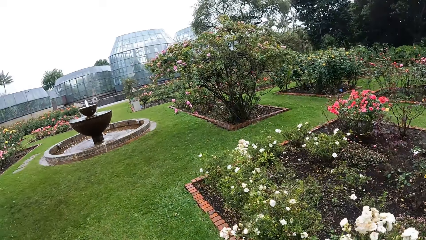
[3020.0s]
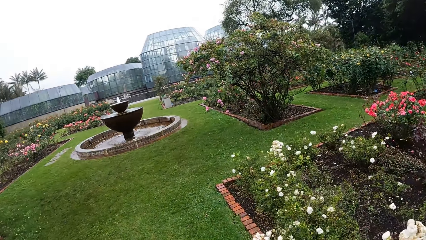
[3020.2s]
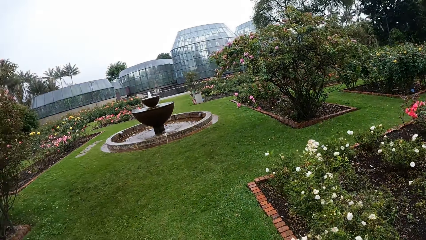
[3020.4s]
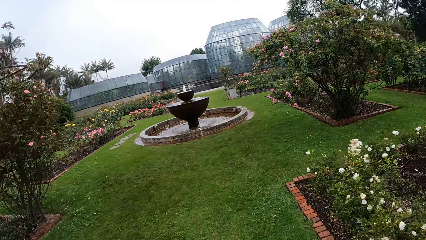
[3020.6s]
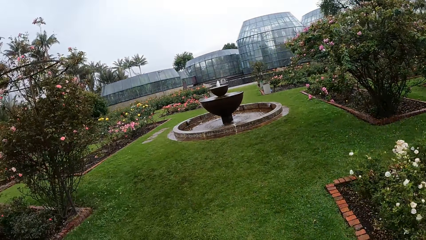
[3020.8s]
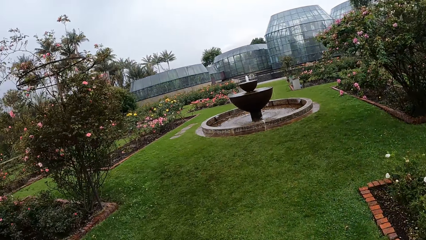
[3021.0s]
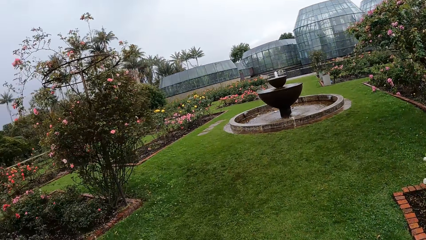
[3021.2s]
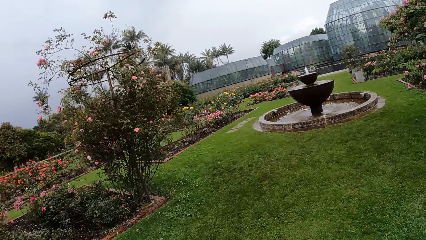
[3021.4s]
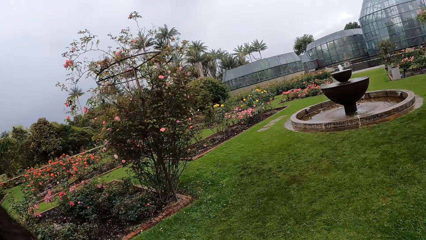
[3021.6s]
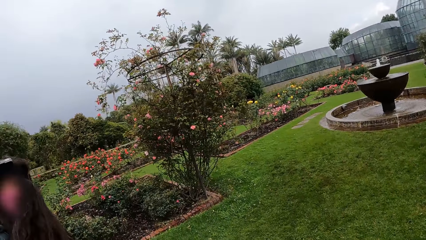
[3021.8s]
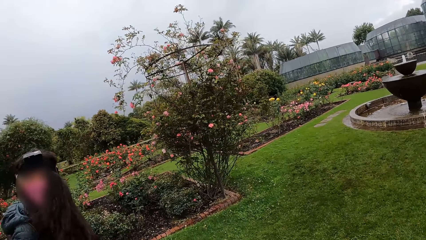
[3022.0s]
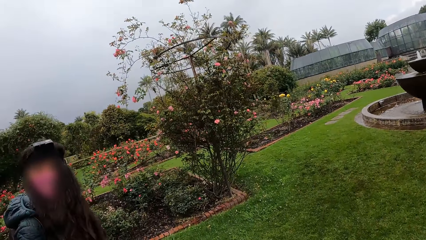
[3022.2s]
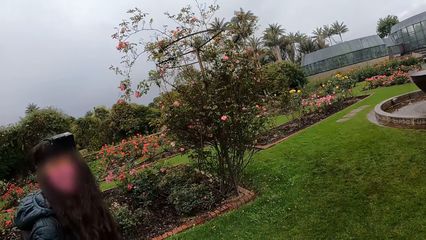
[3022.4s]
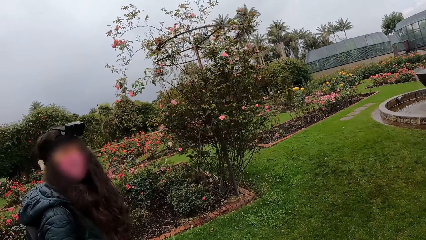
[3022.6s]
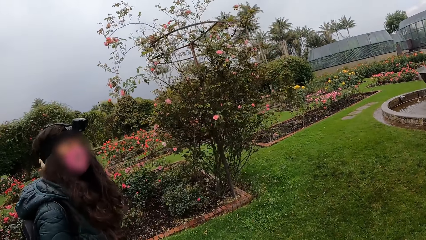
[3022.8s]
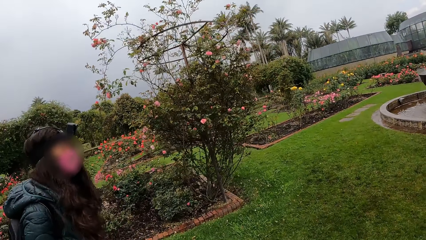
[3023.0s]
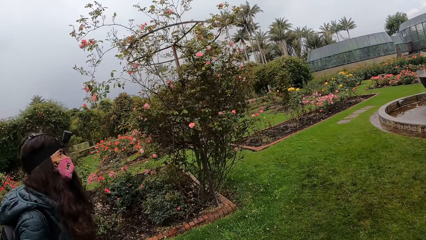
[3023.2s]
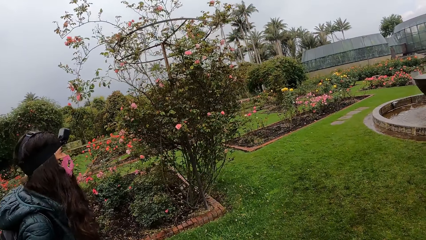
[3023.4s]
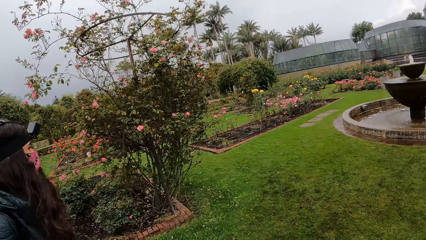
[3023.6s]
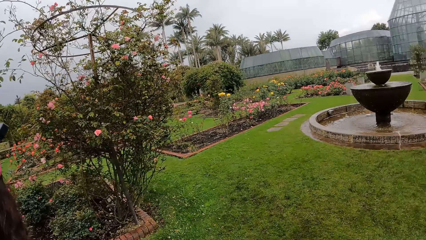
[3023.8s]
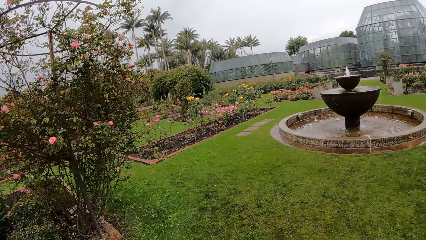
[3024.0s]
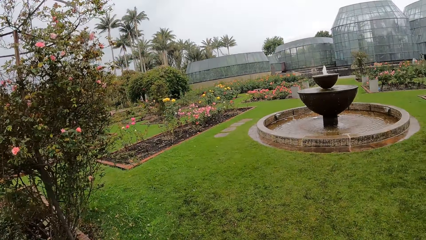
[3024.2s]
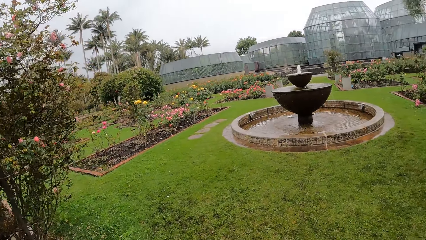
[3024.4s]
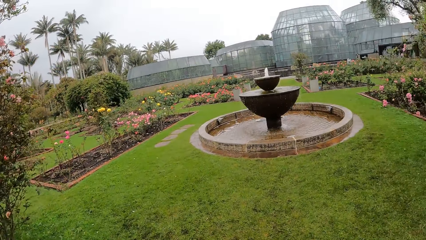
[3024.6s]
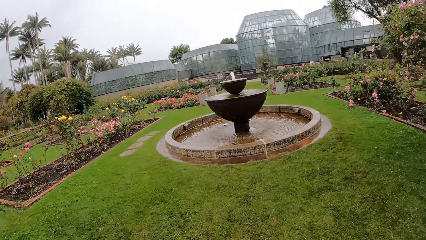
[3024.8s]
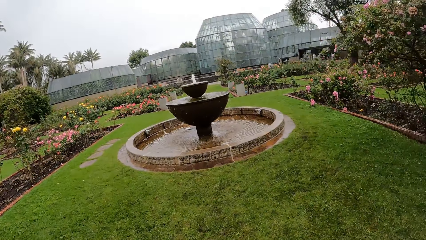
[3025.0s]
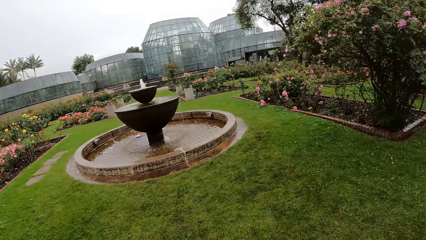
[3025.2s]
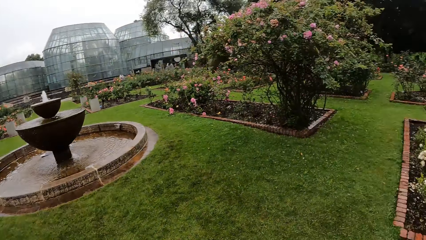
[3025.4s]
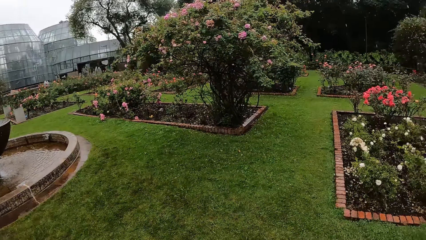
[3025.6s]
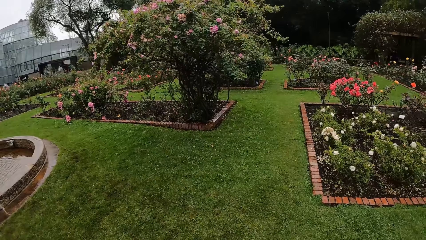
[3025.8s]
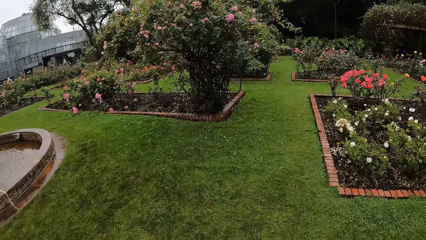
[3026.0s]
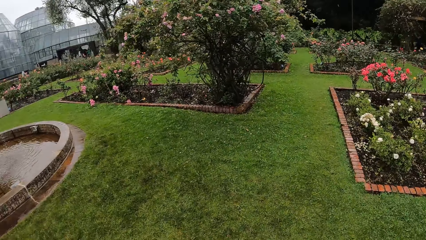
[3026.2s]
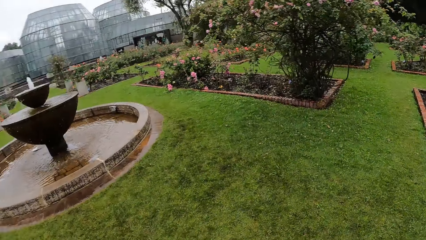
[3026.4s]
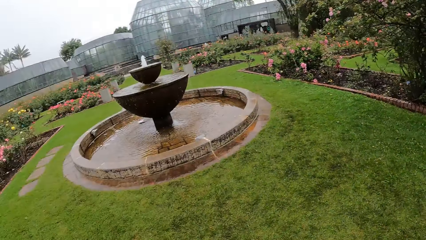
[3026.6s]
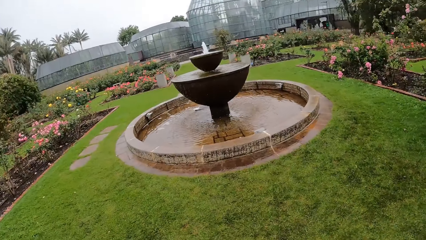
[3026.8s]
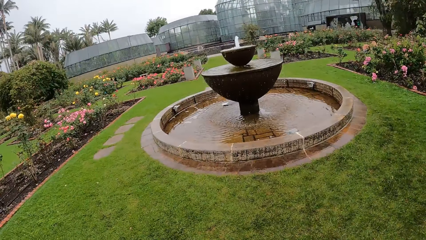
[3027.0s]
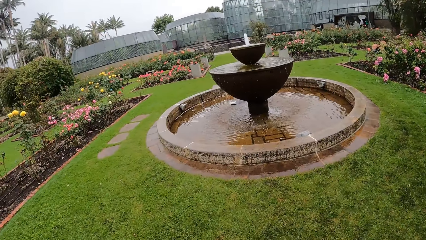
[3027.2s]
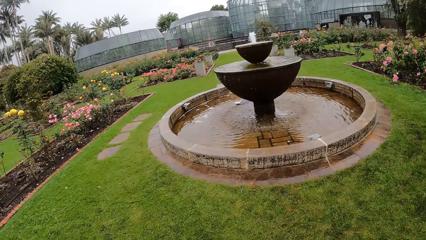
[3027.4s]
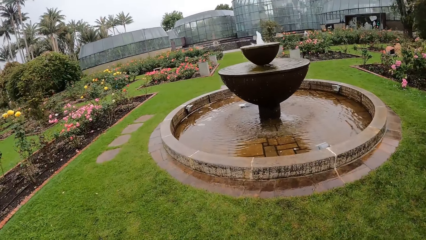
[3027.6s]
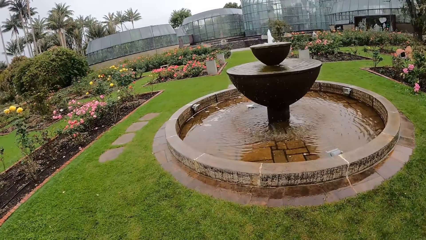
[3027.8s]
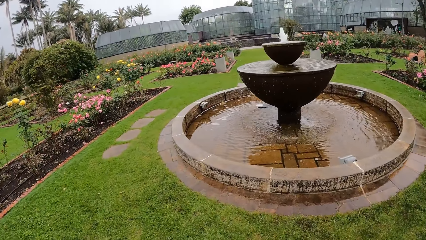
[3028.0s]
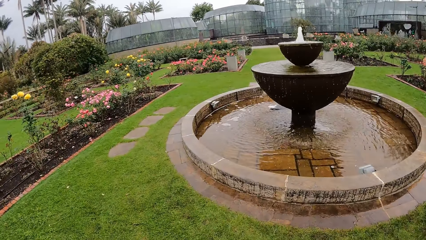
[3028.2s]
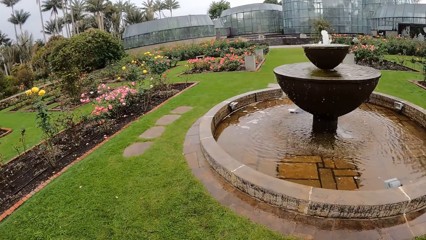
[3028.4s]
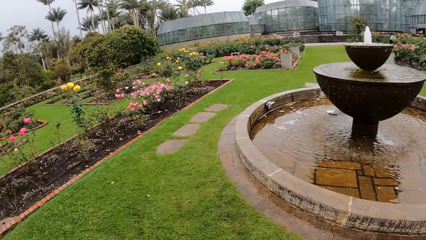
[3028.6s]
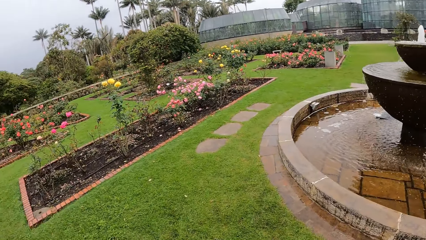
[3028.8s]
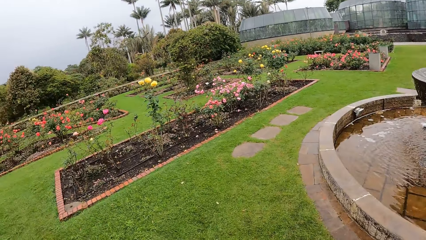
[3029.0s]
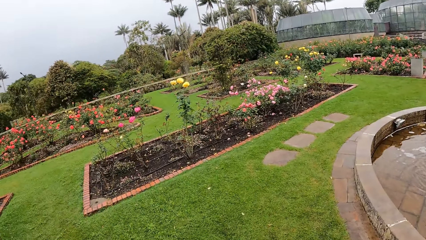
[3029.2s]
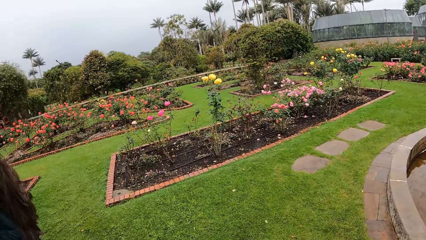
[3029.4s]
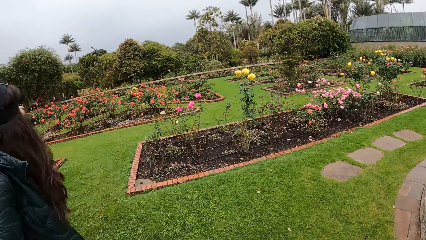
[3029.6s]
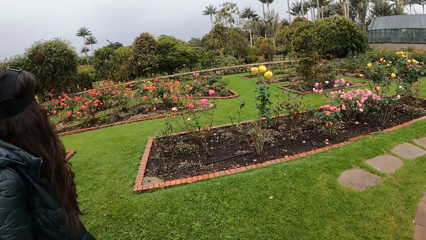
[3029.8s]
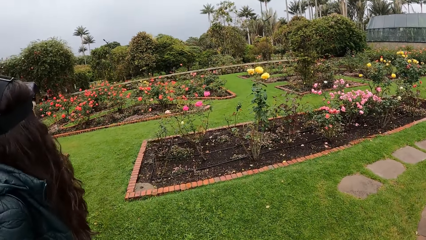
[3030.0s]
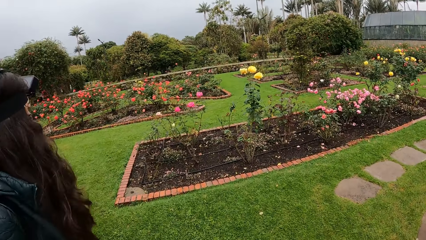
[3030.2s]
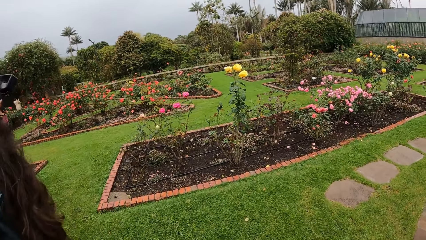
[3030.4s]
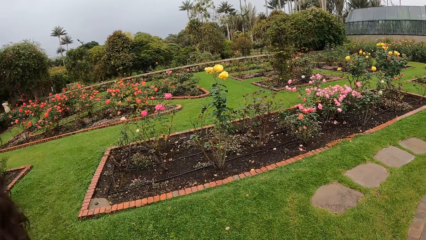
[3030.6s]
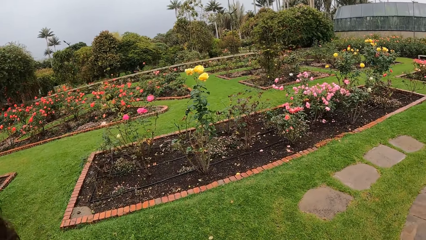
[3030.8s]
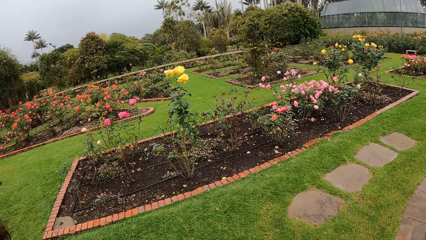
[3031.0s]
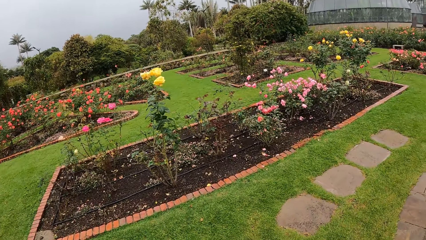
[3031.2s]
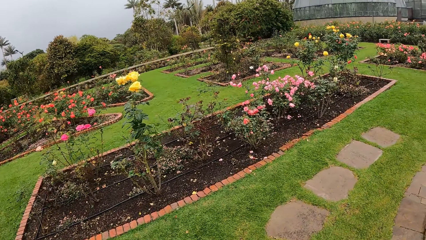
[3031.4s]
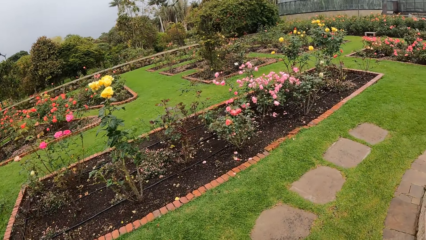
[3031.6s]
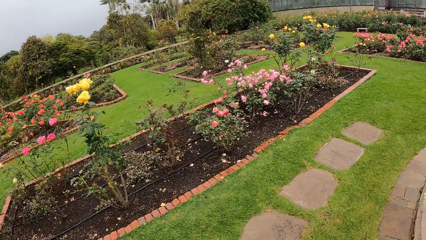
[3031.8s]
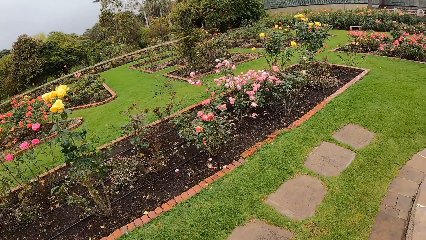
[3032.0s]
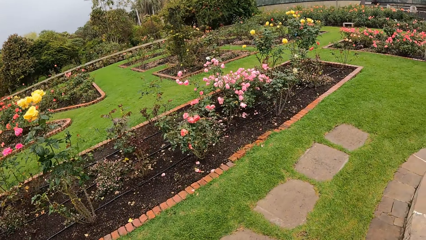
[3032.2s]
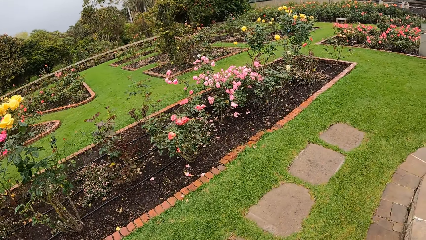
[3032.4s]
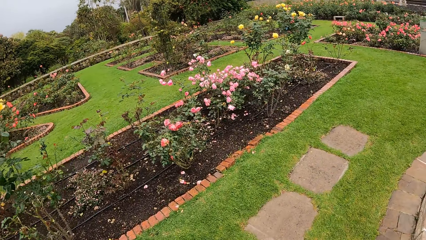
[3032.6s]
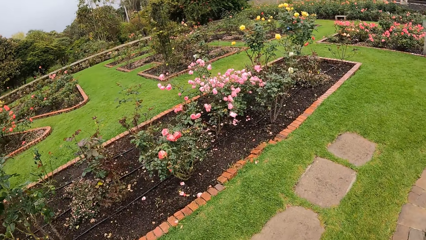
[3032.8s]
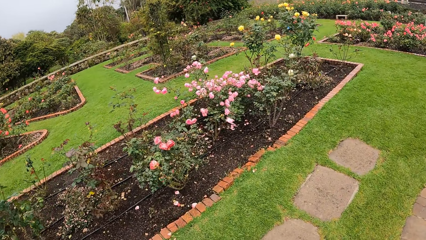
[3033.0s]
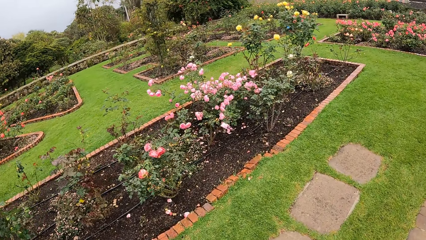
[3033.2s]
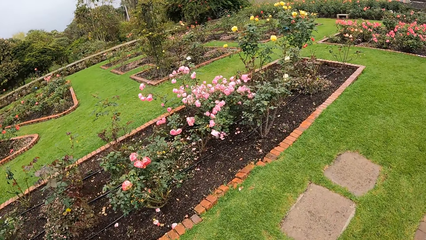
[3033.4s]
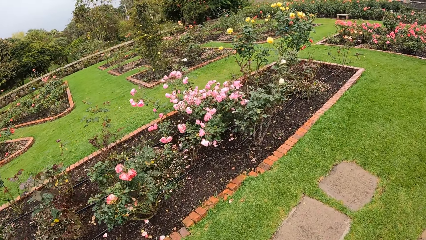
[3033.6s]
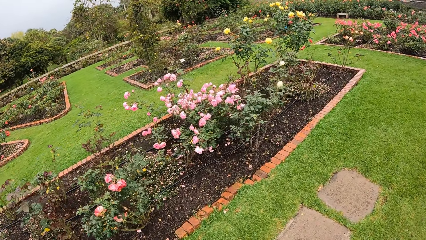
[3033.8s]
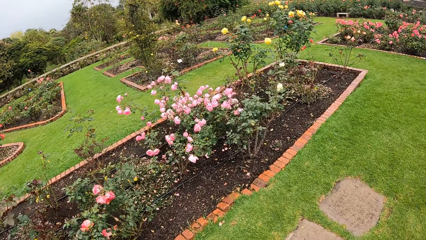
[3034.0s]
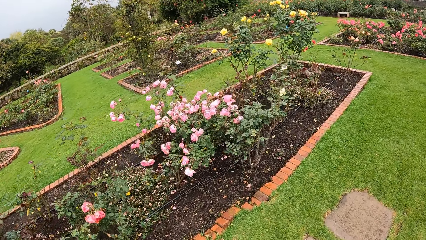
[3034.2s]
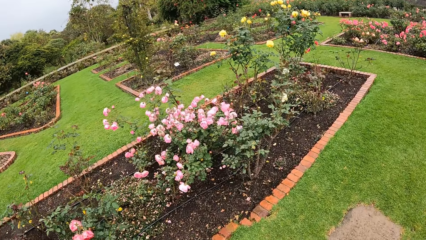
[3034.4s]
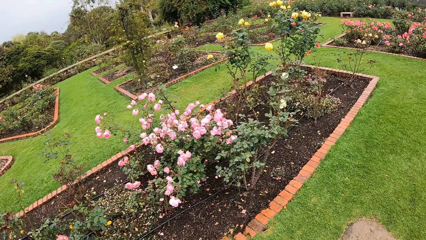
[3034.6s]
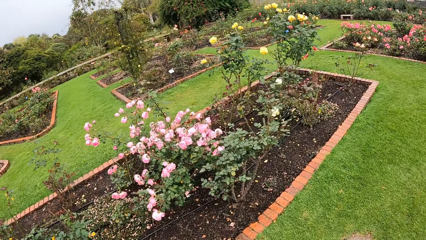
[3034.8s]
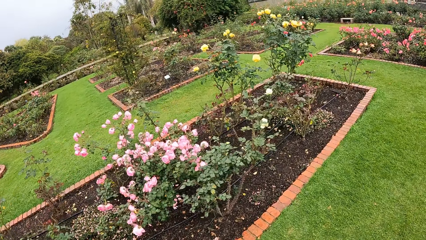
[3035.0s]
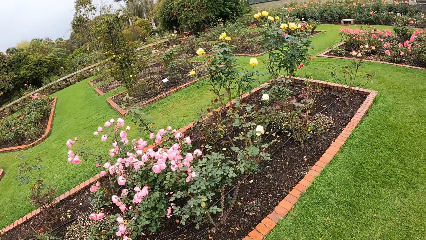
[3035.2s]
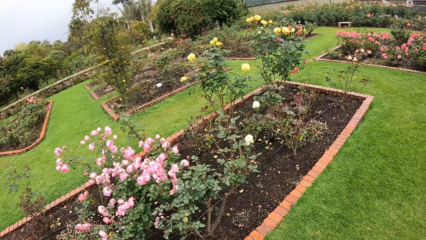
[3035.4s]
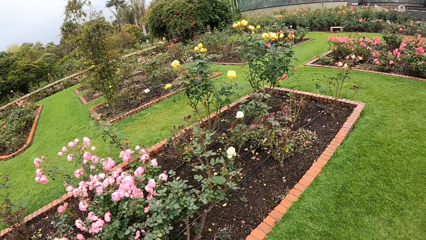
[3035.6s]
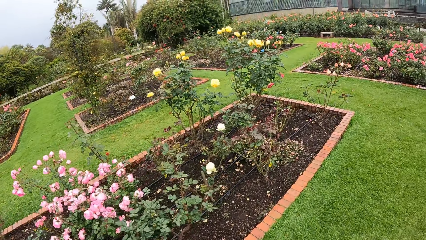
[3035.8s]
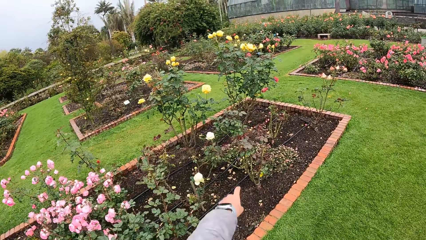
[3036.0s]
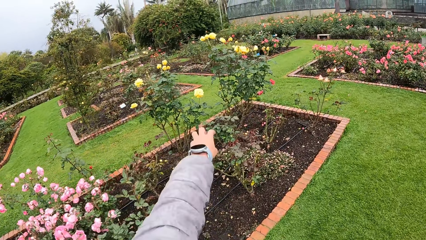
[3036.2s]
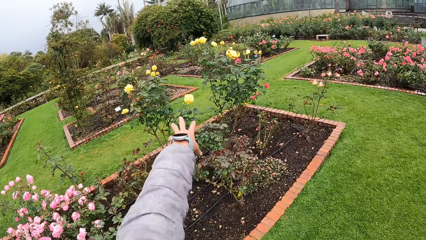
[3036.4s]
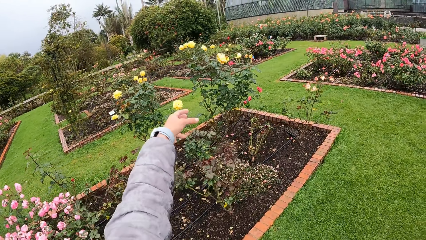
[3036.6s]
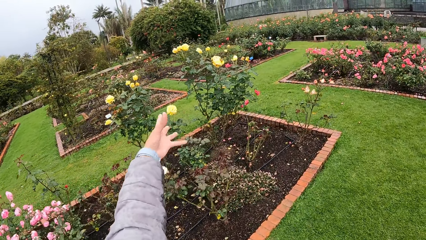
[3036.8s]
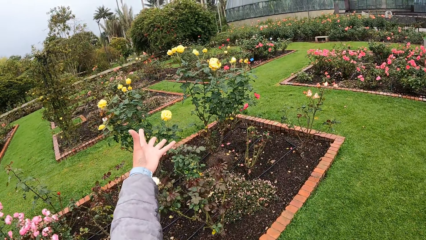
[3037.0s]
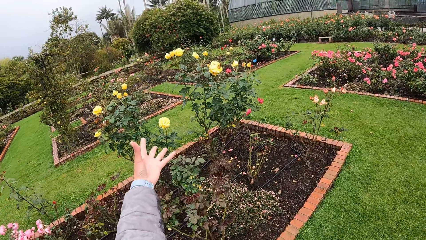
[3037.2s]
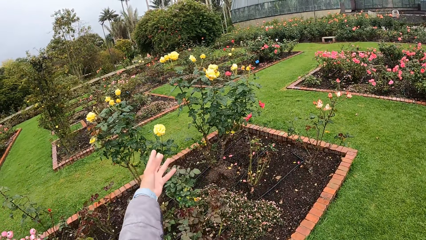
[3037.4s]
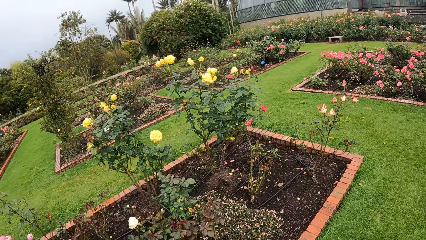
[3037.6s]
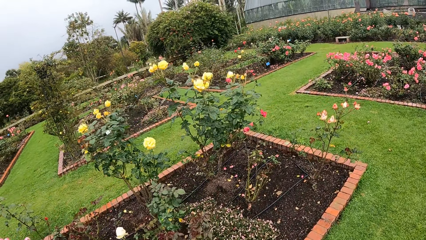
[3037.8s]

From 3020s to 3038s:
The camera wearer interacts with the girl. She points at the flowers. She stretches her left hand toward the flowers.
